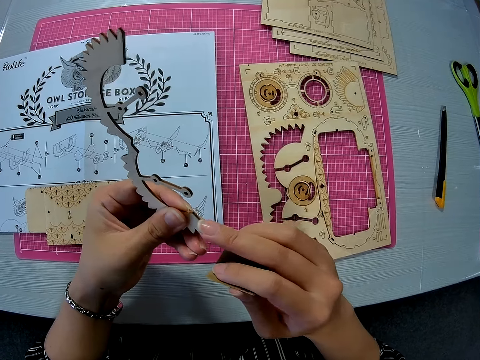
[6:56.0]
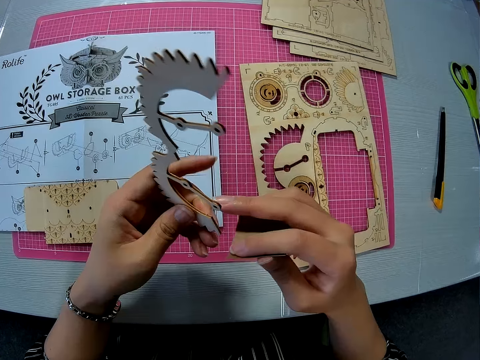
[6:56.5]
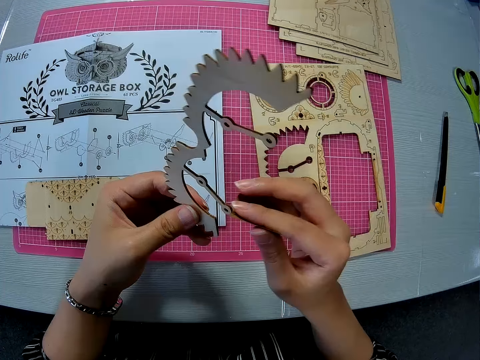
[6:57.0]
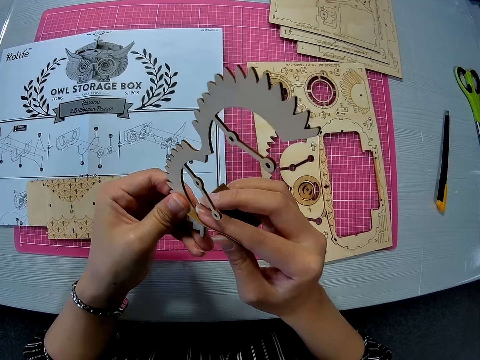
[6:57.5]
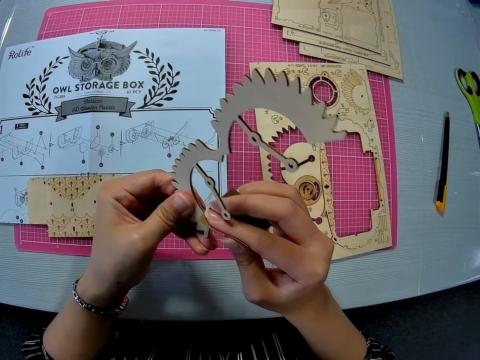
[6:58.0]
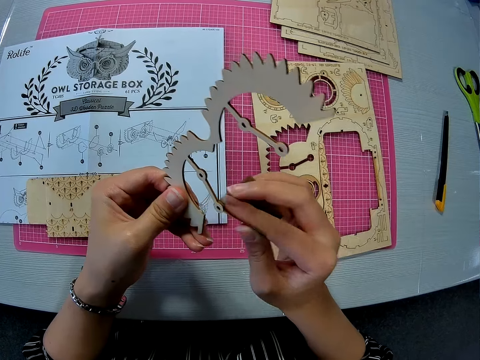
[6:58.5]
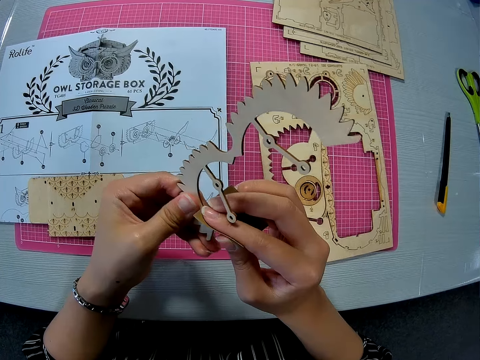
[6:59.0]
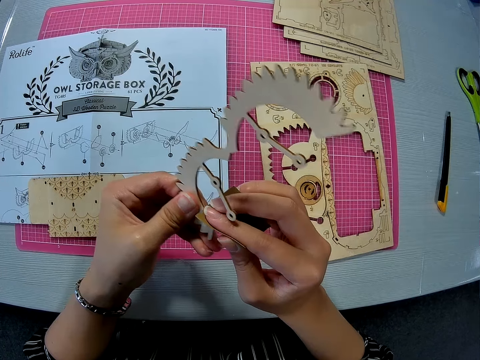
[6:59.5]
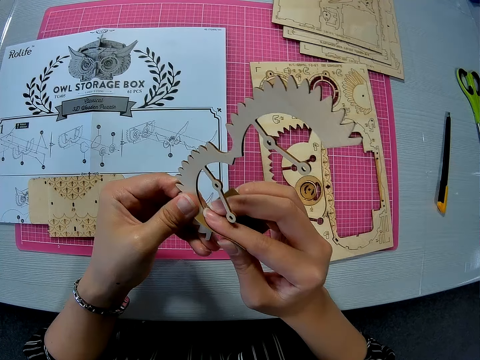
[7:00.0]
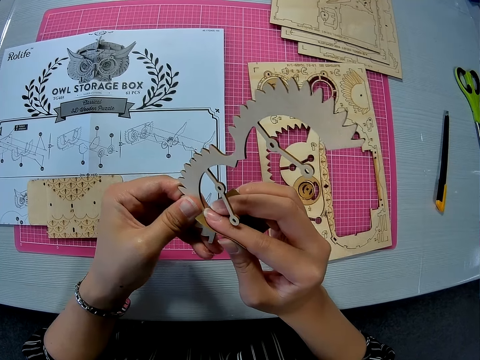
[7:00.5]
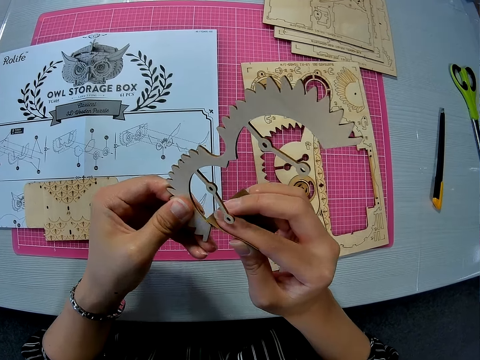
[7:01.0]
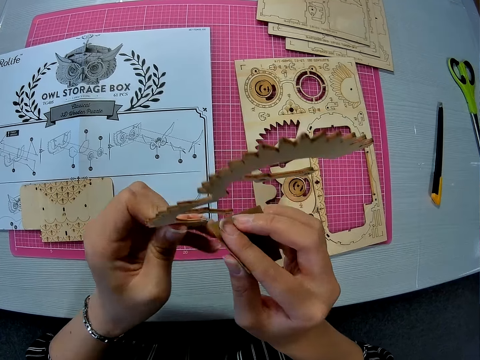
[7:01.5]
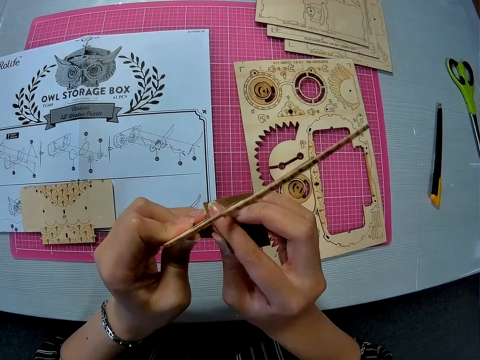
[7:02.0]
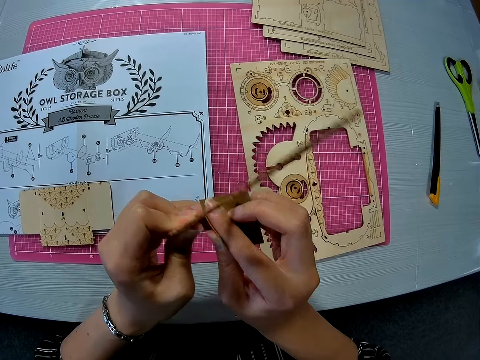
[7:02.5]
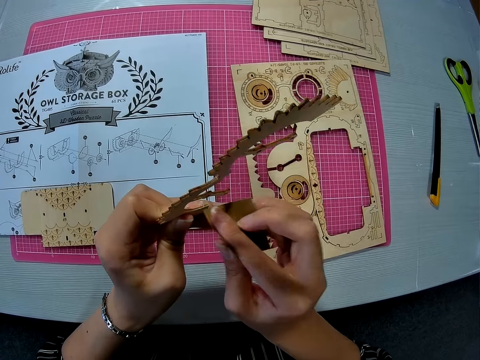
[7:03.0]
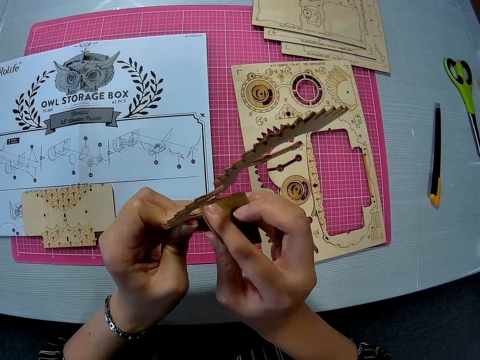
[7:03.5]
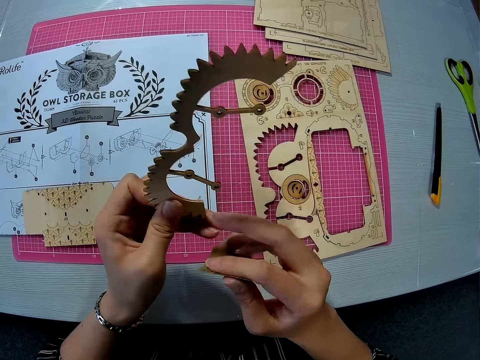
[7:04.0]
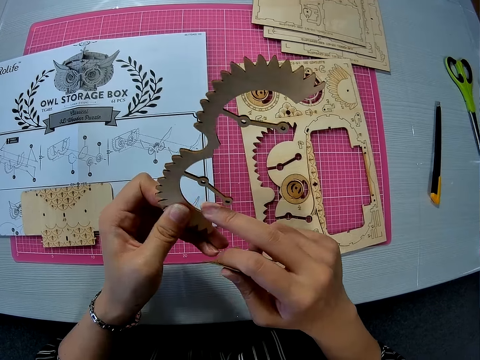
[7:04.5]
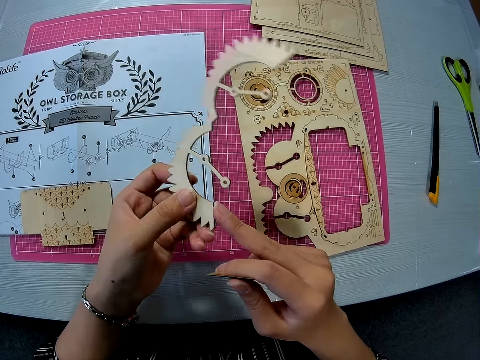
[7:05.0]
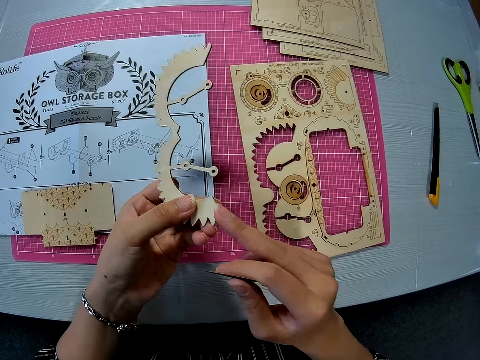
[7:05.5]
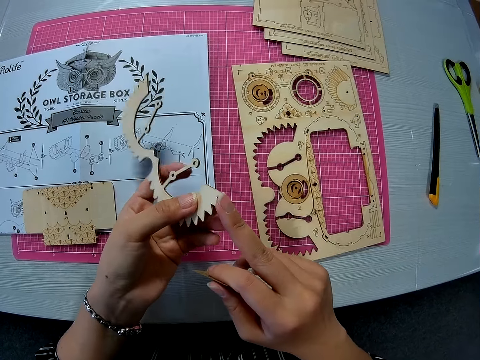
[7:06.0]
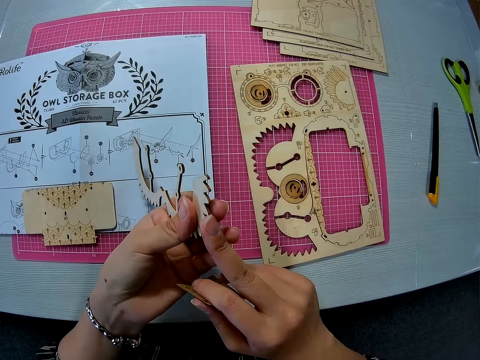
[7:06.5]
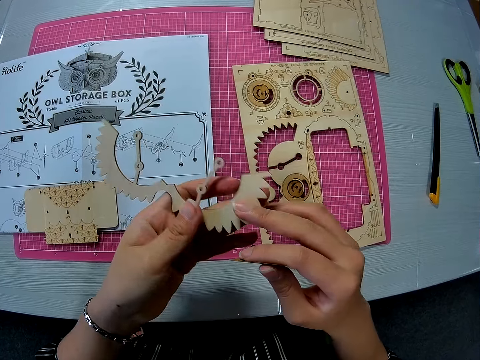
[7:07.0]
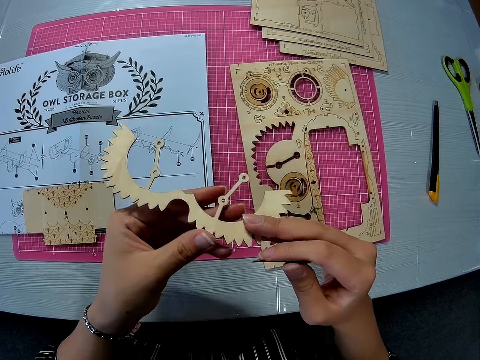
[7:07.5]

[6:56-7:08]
The camera wearer runs her right middle finger on the edge of the carved piece briefly. She files the edge of the carved piece. She runs her right middle finger on the edge of the carved piece briefly. She looks at the puzzle.

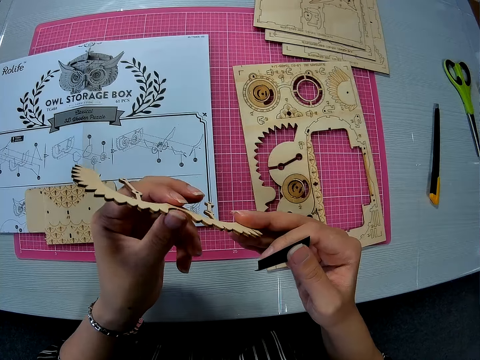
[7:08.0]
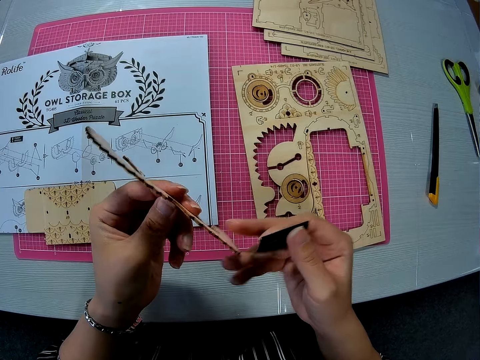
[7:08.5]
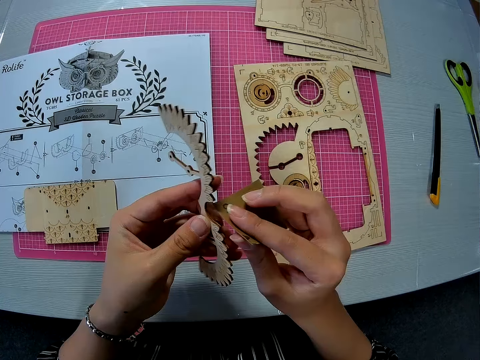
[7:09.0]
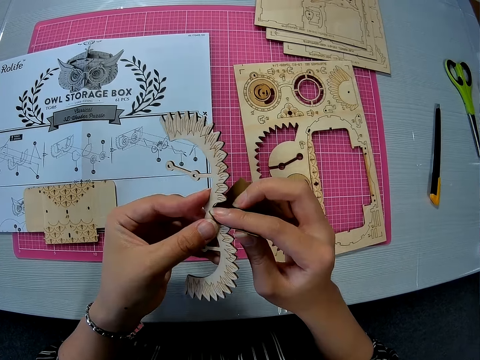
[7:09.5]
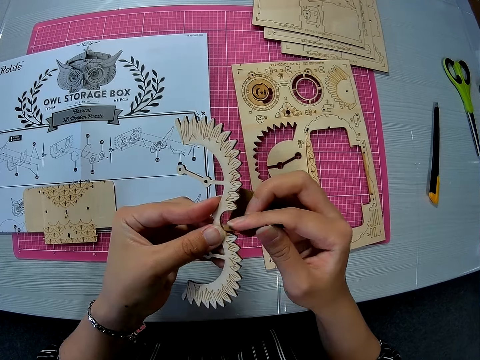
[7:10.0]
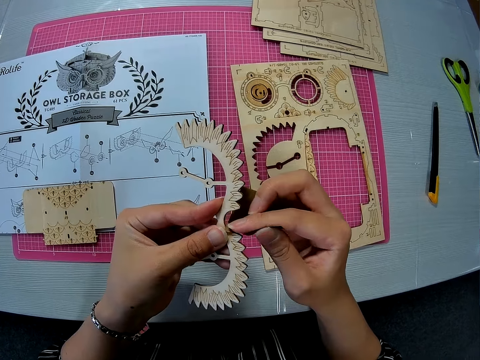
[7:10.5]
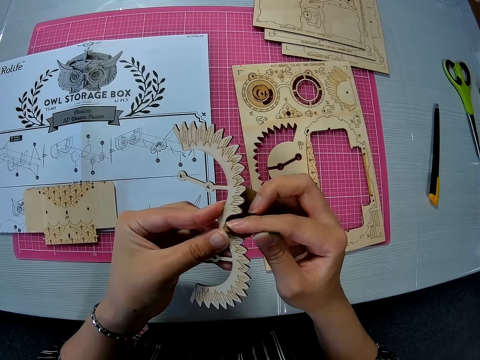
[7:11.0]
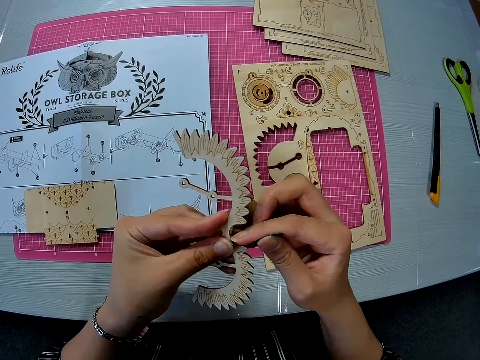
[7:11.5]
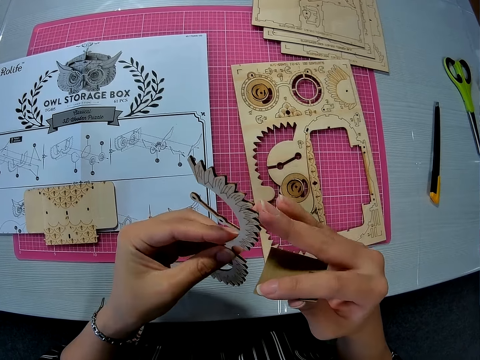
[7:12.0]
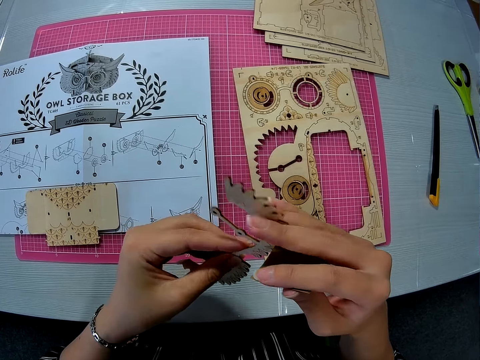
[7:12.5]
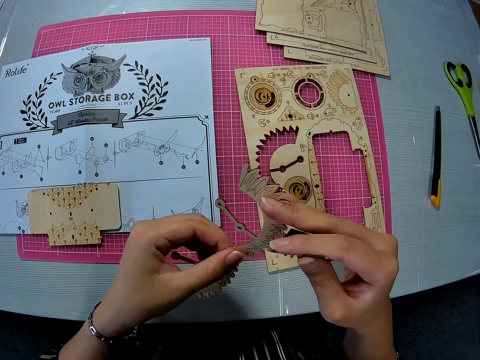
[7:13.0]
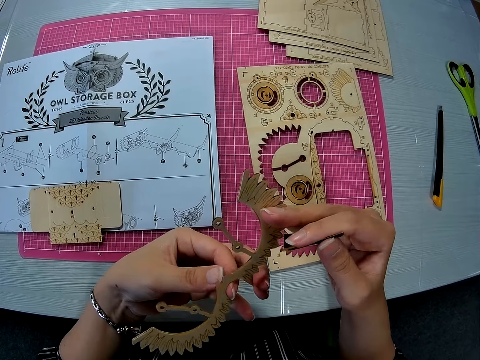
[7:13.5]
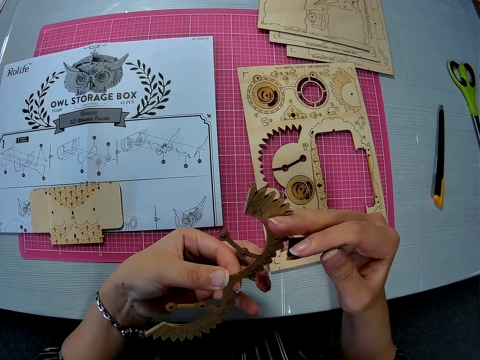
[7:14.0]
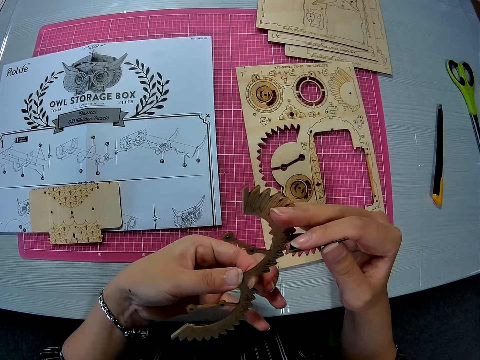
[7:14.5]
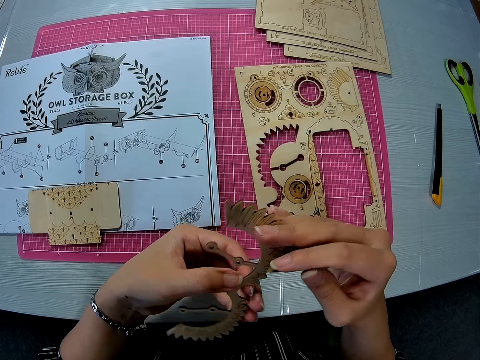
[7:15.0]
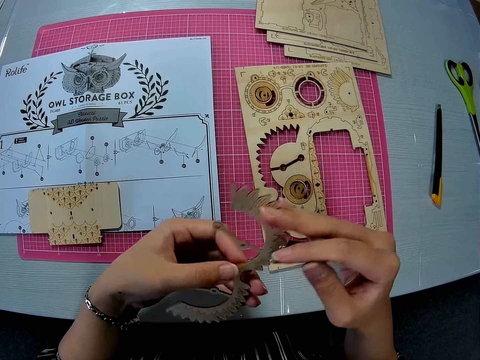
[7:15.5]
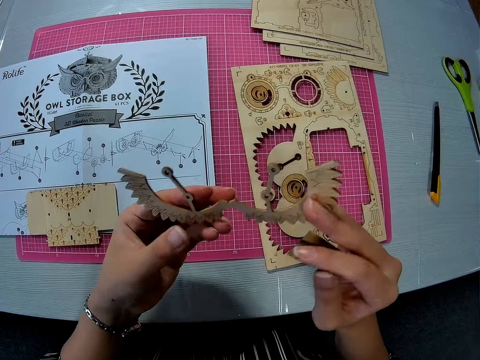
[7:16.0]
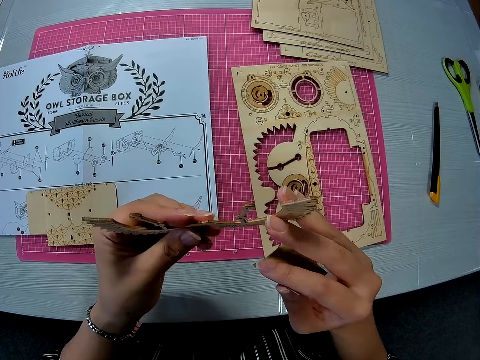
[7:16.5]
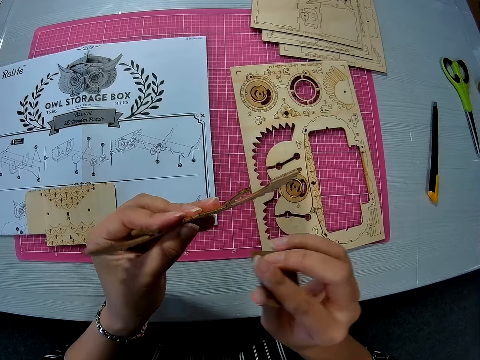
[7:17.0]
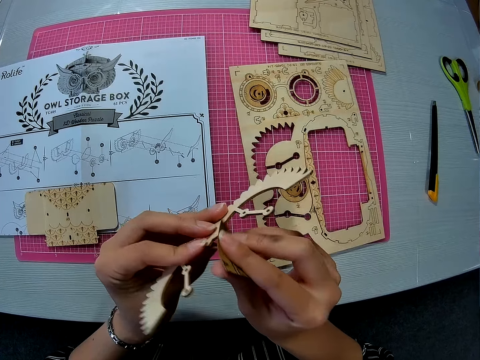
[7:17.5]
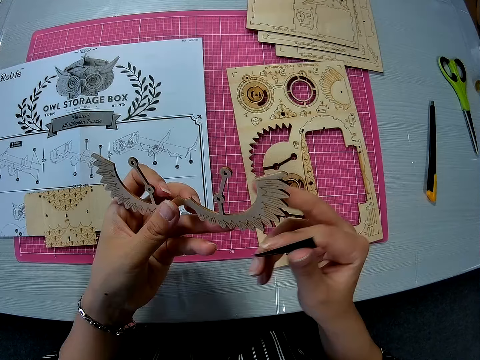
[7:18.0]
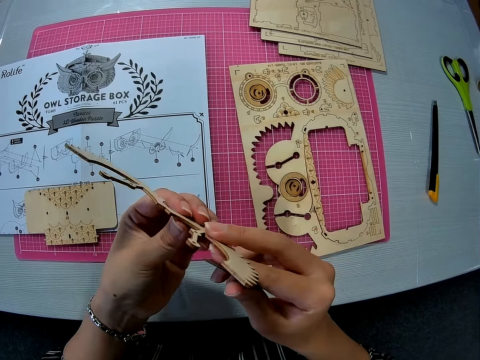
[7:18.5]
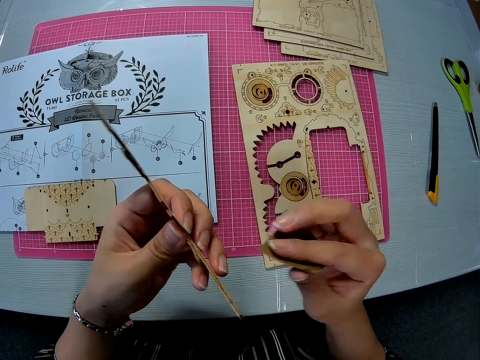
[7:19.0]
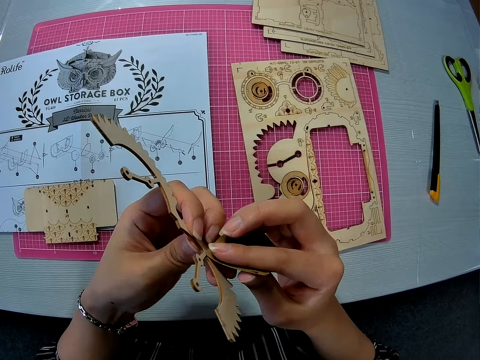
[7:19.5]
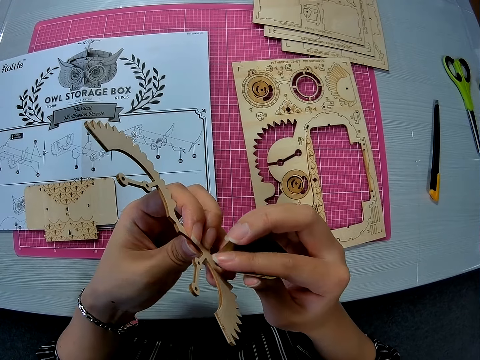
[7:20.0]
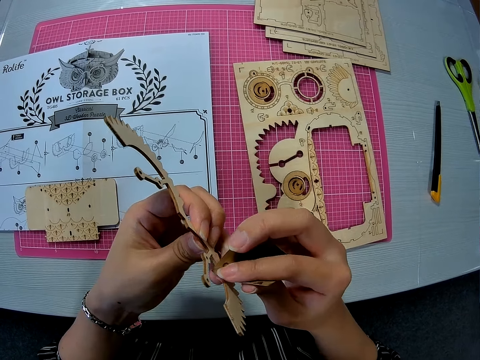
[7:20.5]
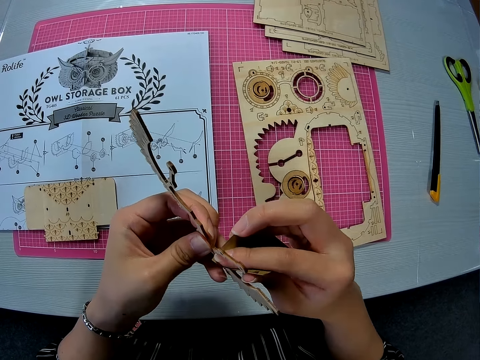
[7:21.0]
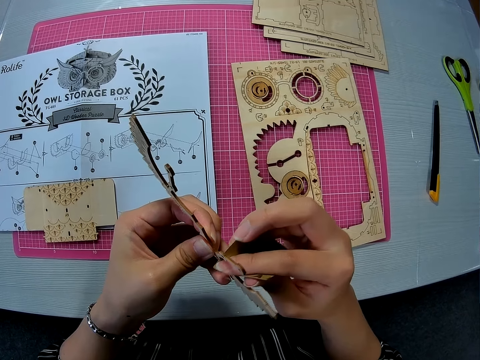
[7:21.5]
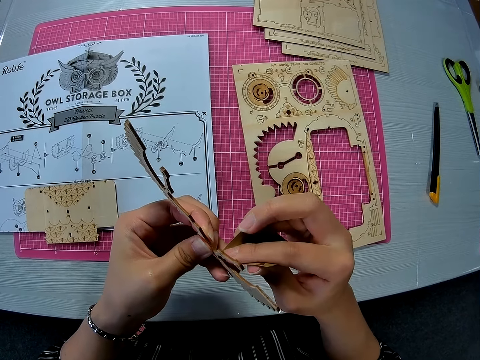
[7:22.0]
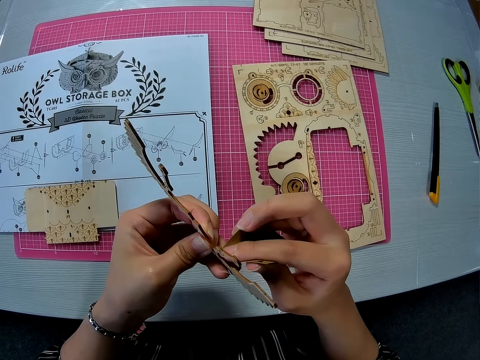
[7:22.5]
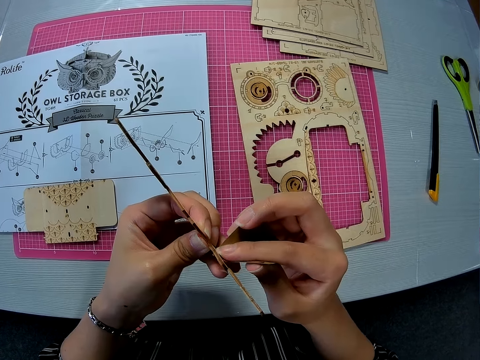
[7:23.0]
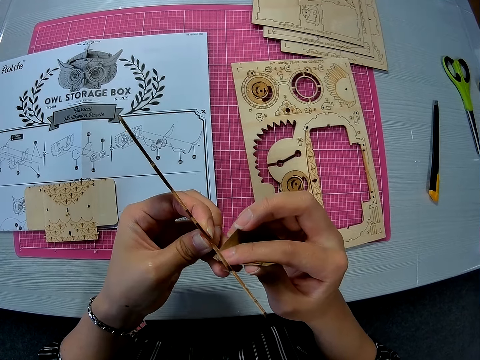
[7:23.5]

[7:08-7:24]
The camera wearer files the edge of the carved piece. They look at the puzzle. They scratch the puzzle.
